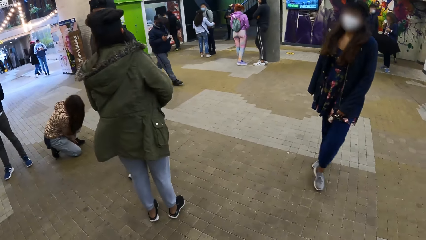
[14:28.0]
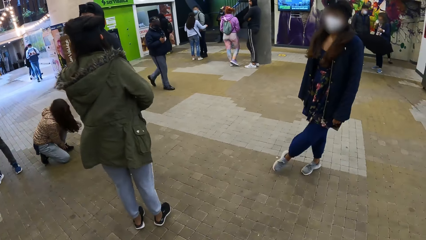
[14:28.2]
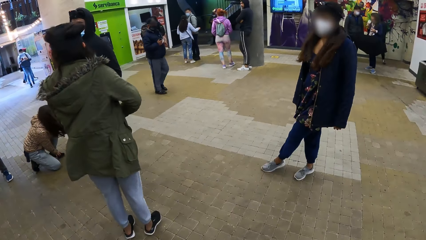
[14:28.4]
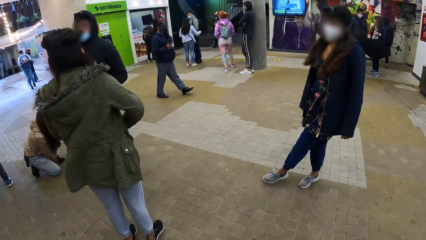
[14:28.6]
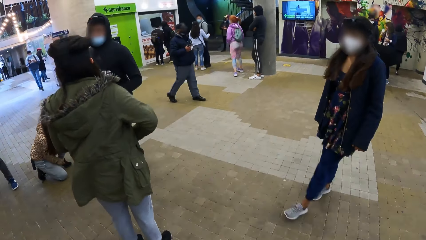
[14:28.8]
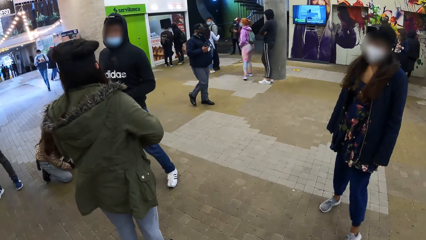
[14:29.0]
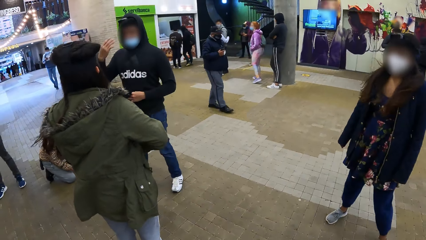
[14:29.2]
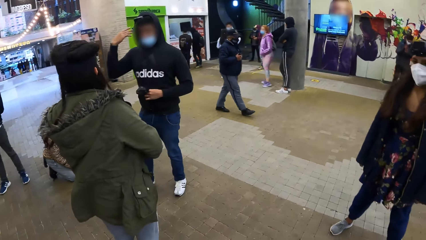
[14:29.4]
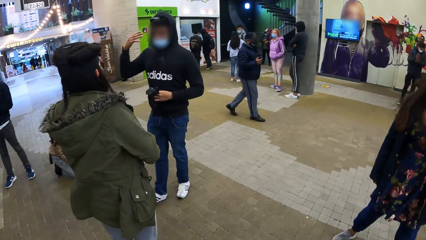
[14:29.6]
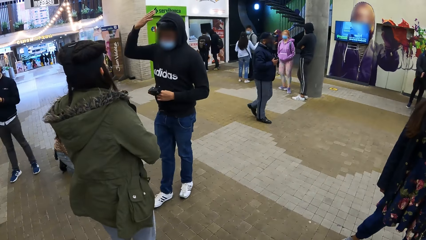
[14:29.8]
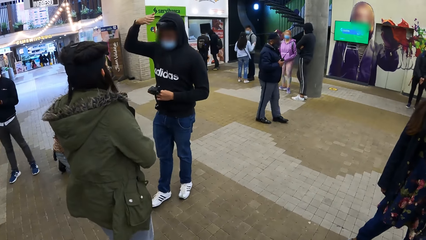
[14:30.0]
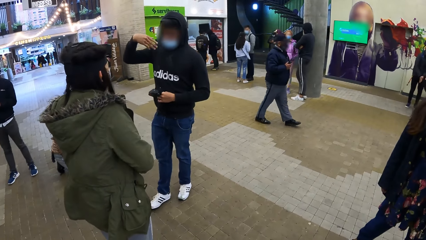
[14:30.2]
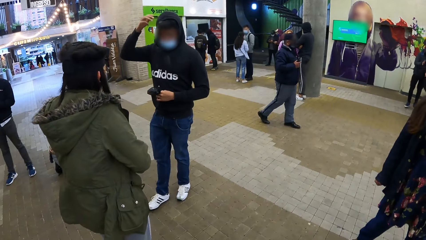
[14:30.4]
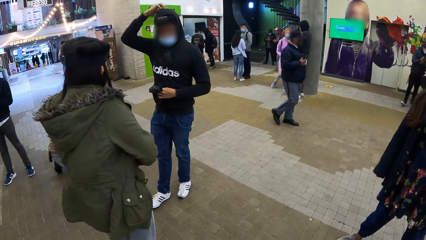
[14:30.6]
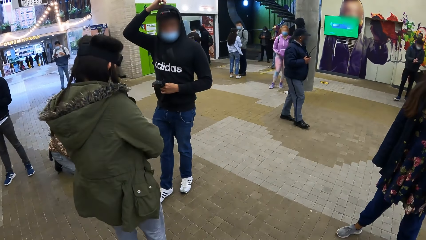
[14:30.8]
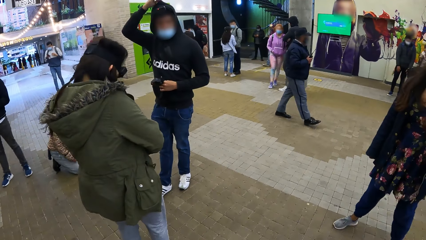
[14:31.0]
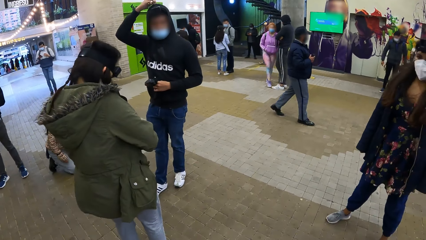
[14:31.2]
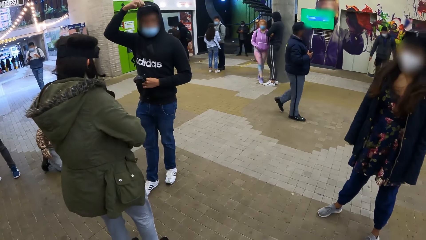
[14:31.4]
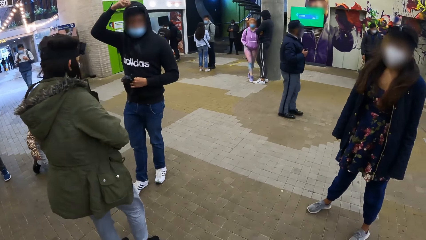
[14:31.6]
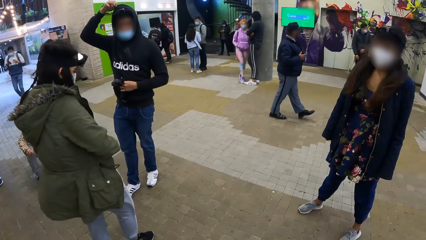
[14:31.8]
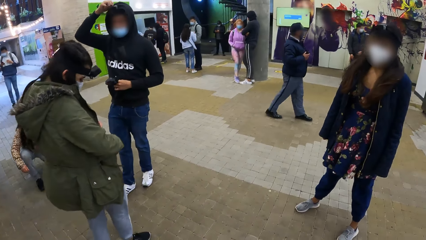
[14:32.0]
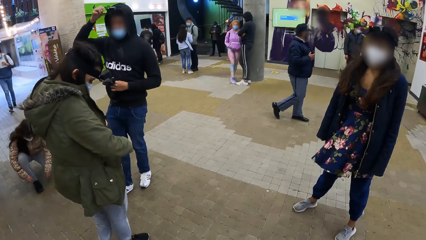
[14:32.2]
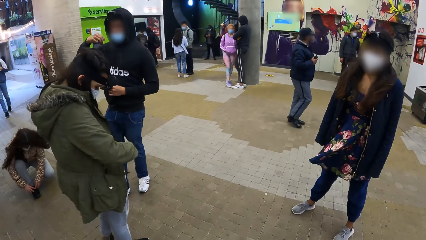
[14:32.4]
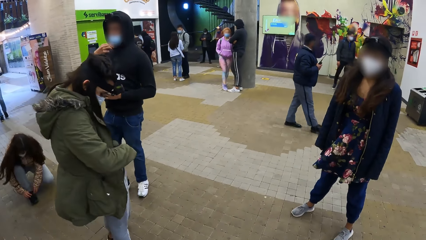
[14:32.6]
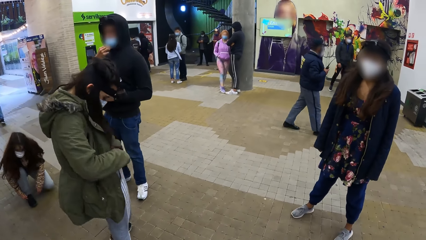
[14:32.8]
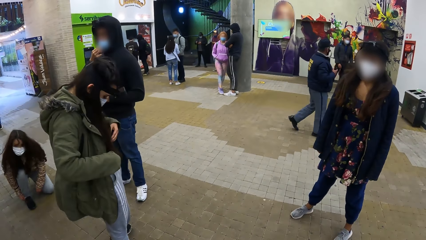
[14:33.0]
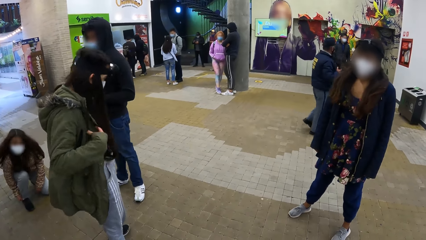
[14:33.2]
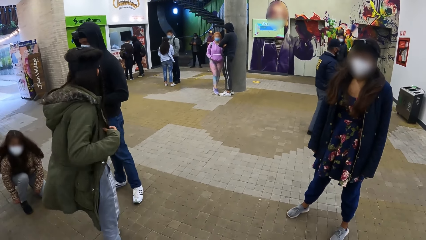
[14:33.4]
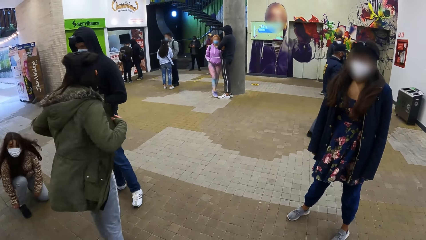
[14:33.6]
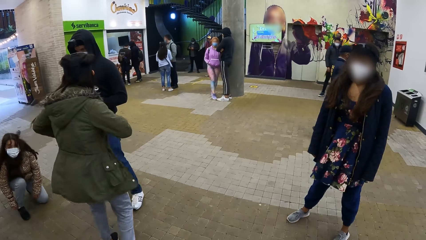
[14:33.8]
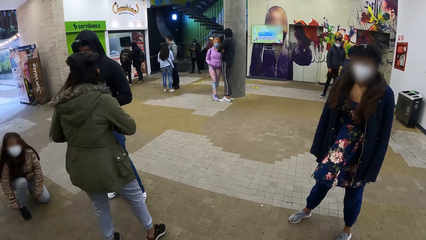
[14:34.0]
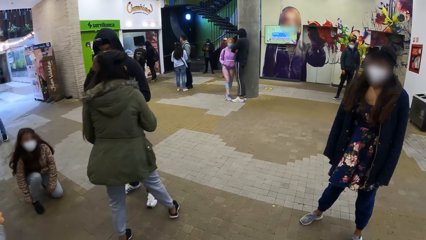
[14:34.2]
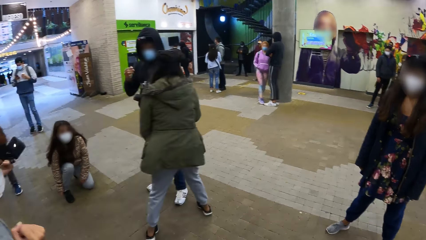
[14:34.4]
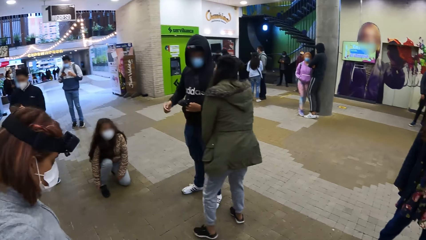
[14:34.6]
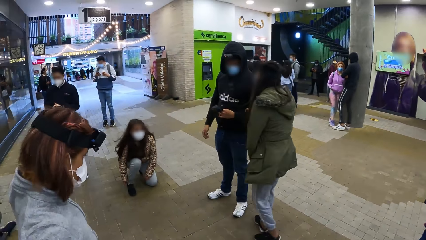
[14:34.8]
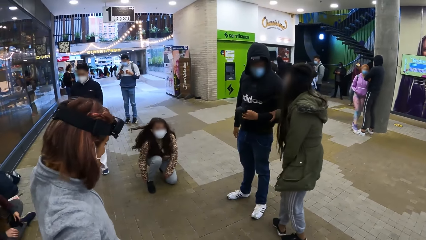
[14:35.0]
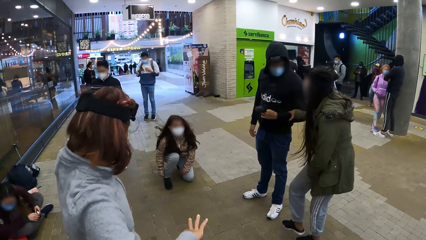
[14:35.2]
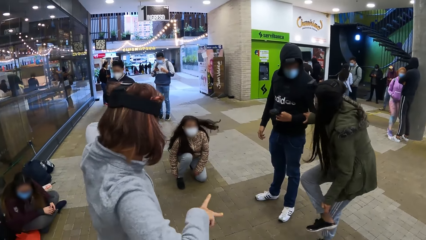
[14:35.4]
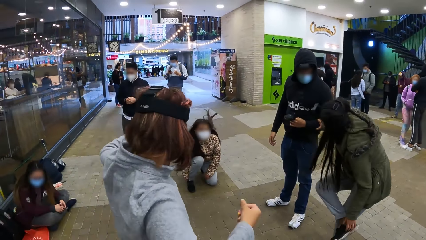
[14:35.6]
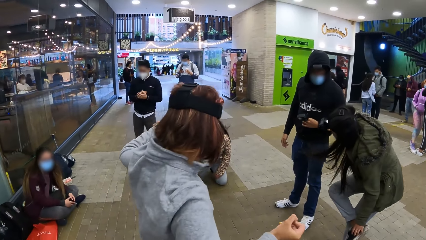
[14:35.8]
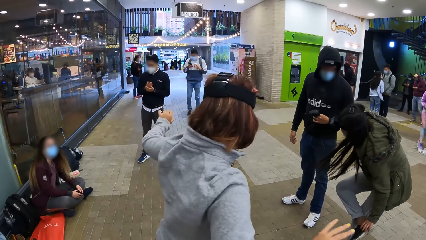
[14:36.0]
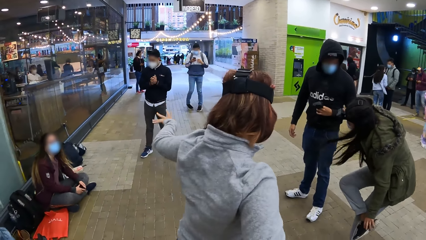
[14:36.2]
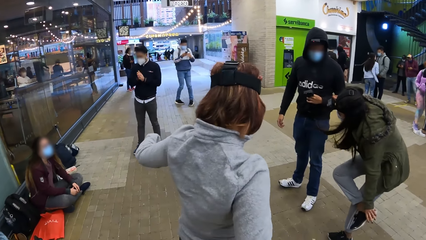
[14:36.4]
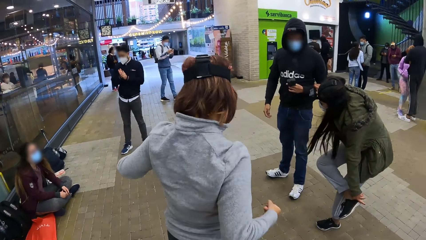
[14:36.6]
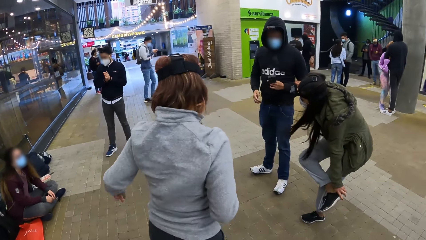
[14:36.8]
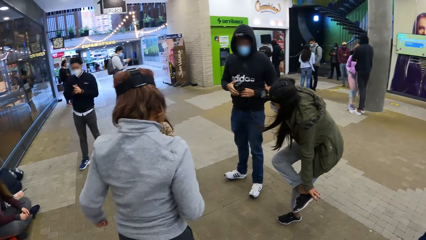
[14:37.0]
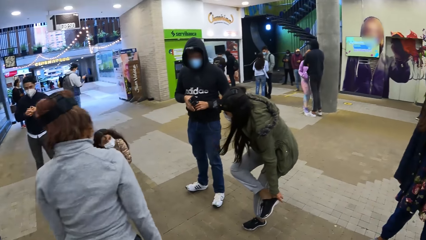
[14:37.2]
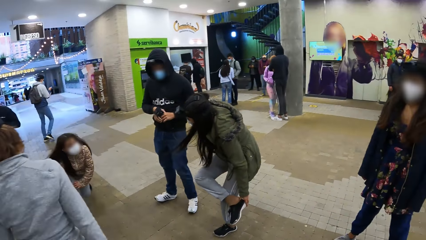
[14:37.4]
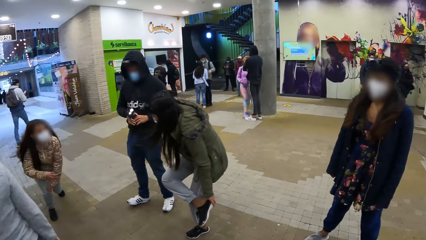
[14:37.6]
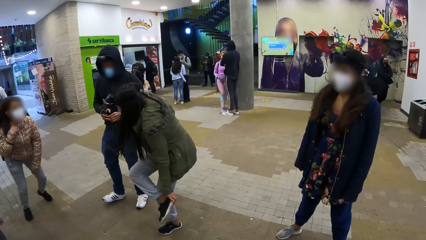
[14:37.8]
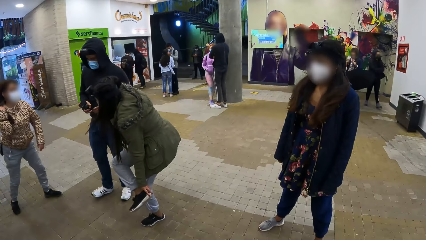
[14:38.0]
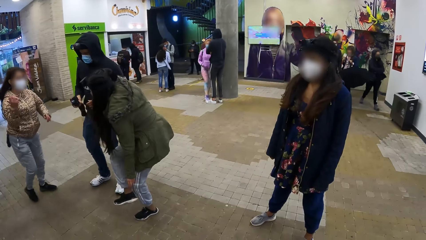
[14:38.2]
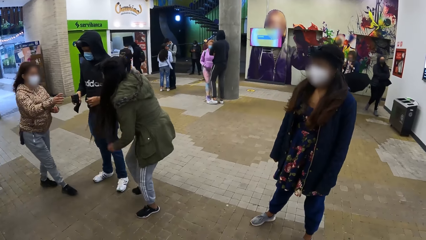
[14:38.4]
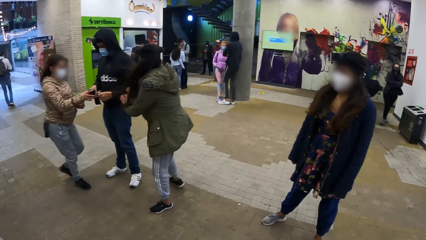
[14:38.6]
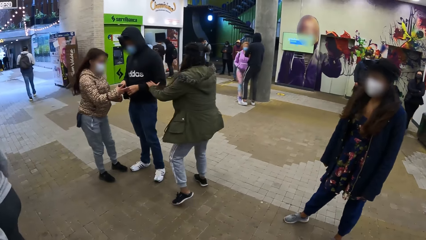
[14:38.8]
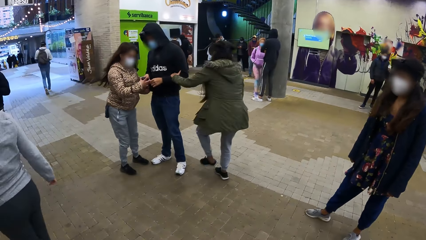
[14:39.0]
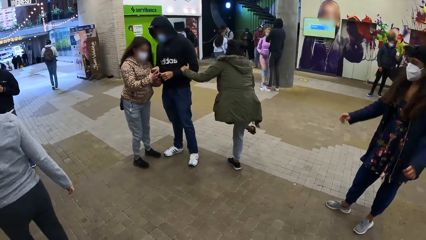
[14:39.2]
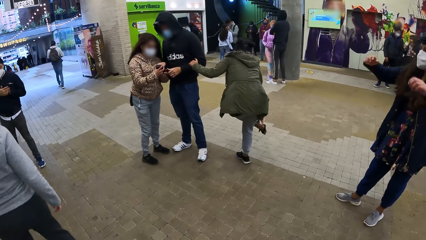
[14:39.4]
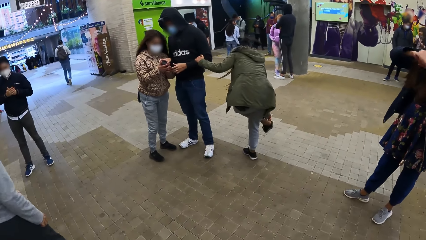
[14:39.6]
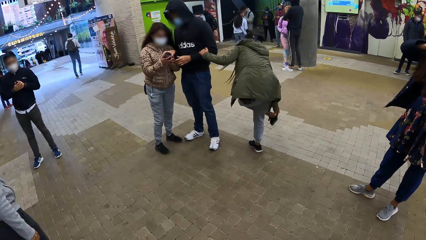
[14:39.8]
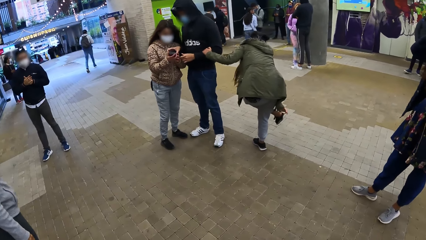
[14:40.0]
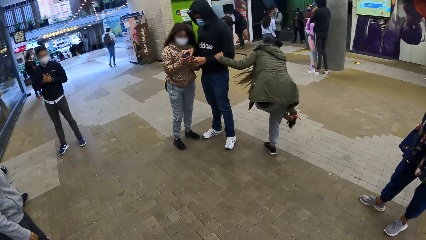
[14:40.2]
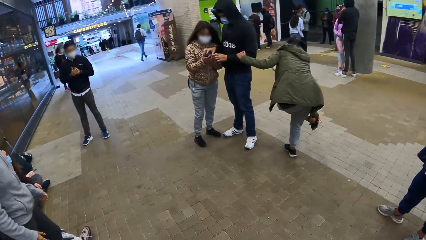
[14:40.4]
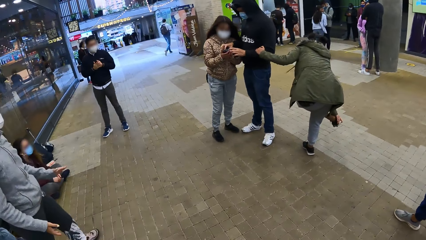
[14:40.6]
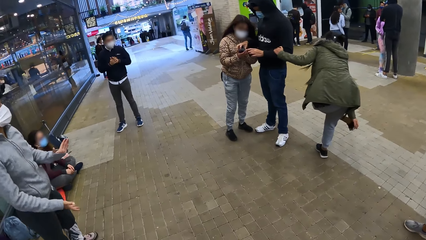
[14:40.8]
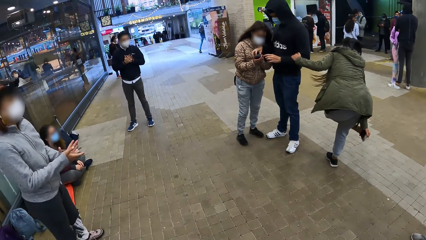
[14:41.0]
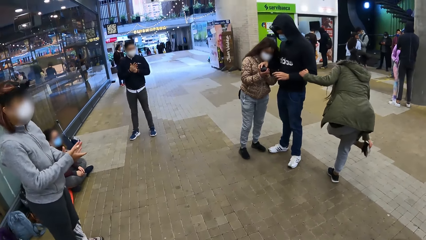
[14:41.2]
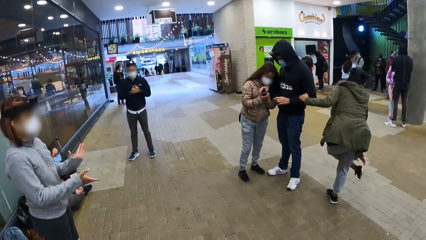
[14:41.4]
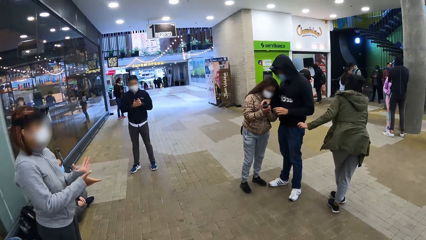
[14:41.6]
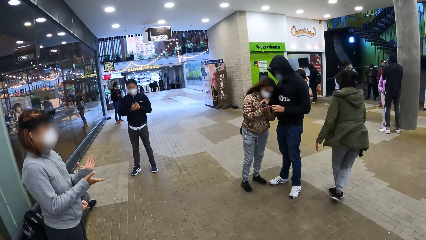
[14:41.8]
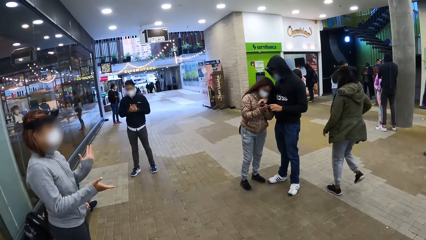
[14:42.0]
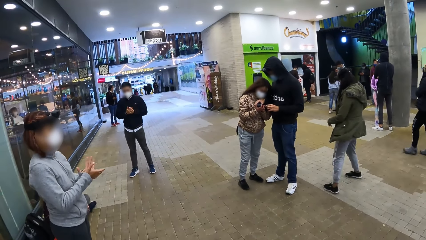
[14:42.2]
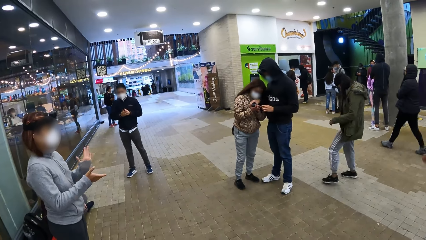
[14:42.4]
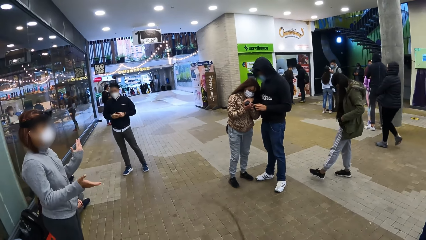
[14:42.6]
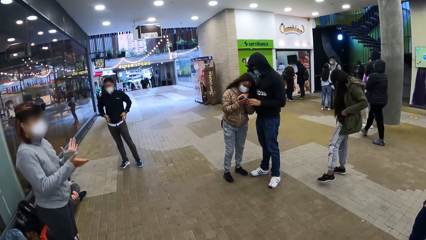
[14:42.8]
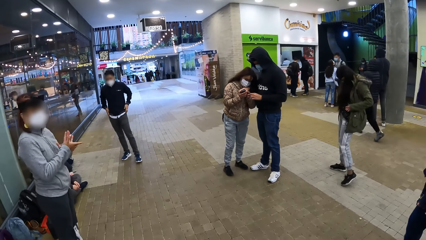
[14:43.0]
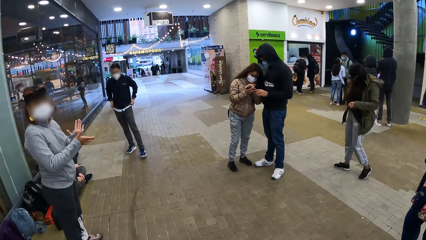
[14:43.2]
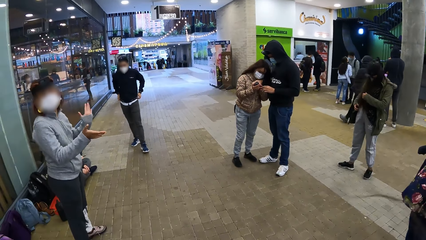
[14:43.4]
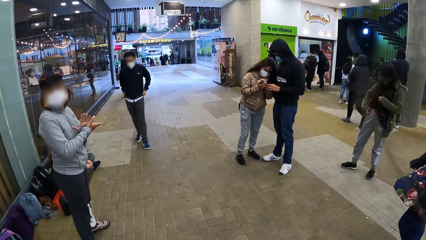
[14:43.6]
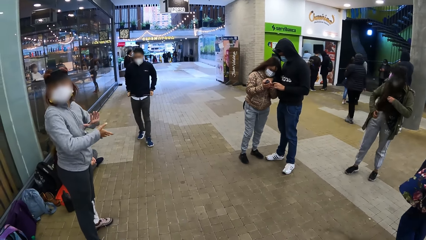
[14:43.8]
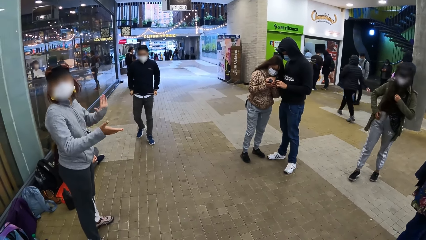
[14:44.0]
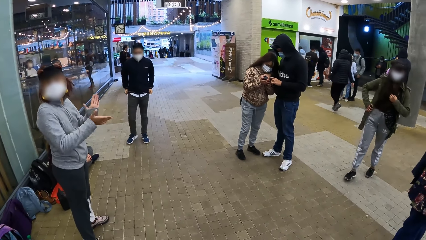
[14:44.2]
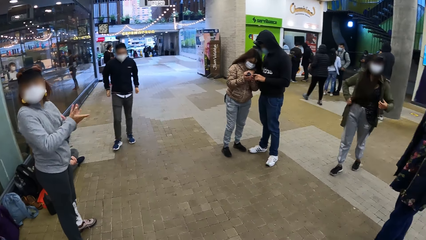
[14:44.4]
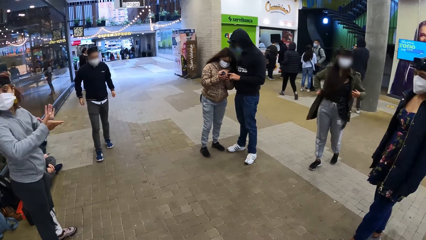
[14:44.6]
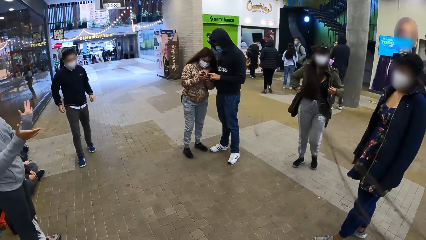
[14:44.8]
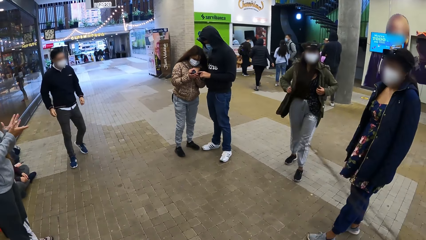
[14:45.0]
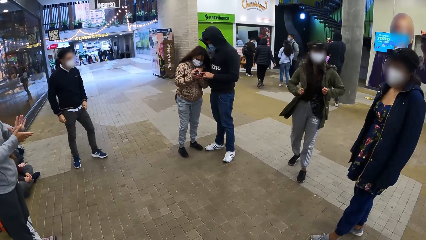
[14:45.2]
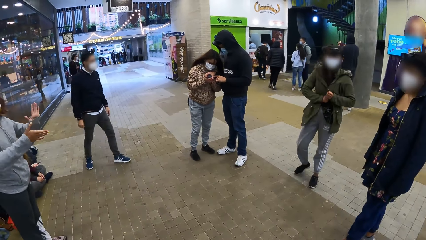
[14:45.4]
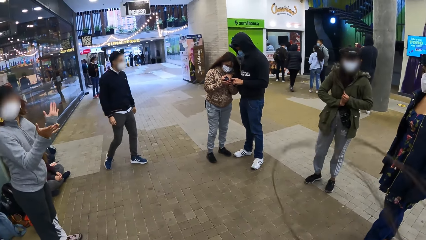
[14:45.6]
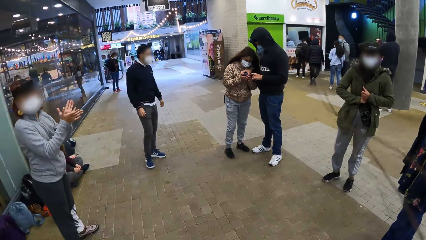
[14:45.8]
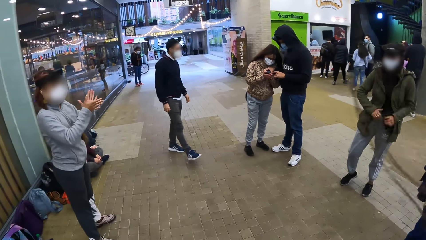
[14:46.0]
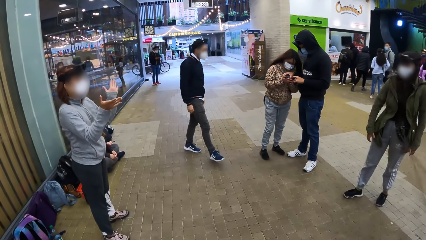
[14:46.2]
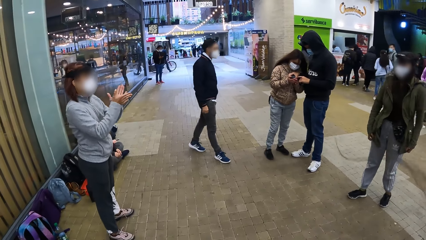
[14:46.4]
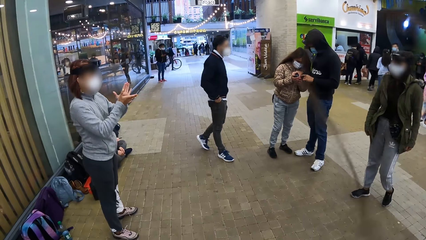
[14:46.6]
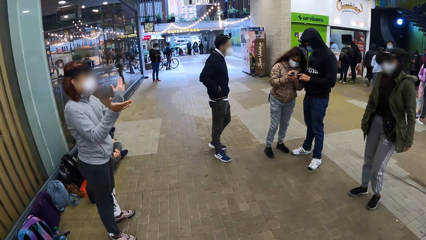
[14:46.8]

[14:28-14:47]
A man gestures with his right hand and adjusts his hoodie on his head with his right hand. The camera wearer looks at the man. The man adjusts the face mask on his face with his right hand. The camera wearer looks at a woman. The woman adjusts her jacket with both hands and holds the left hand of the man with her right hand. Another woman dances. The first woman adjusts her shoe on her right foot with her left hand. Another man rubs his hands together. The camera wearer looks at the second woman. The first man takes the camera from his right hand to his left hand. A third woman shifts her hair with her right hand. The first woman touches a shoe. The third woman holds the camera in the right hand of the first man with both hands. The first woman moves a leg and holds the left hand of the first man with her left hand. The camera wearer steps on the floor. The first woman moves a leg. A fourth woman raises her hands towards her face. The first woman adjusts her shoe on her left foot with her right hand and puts on the shoe. The second woman claps her hands. The first woman adjusts her jacket with both hands. The camera wearer converses with the second woman.
